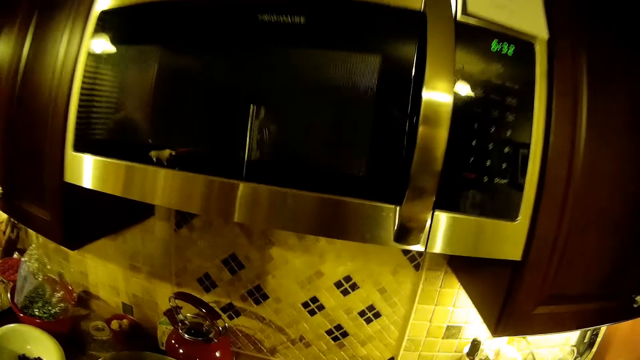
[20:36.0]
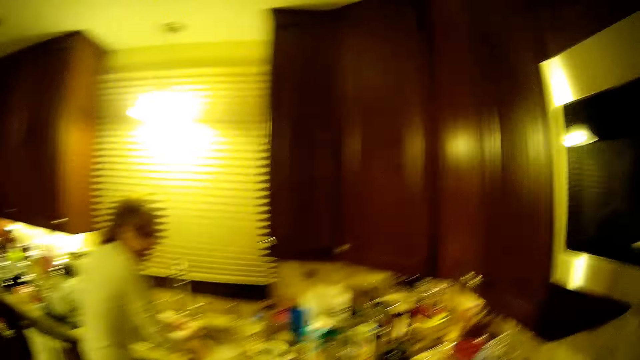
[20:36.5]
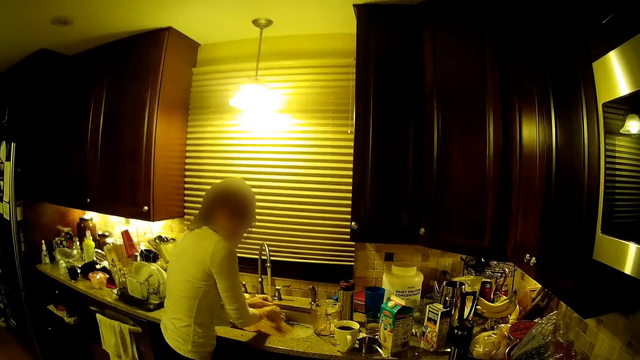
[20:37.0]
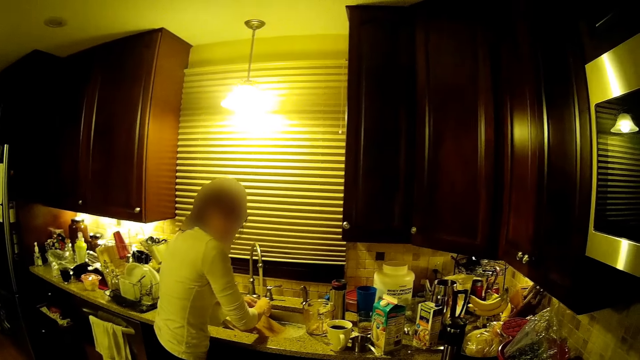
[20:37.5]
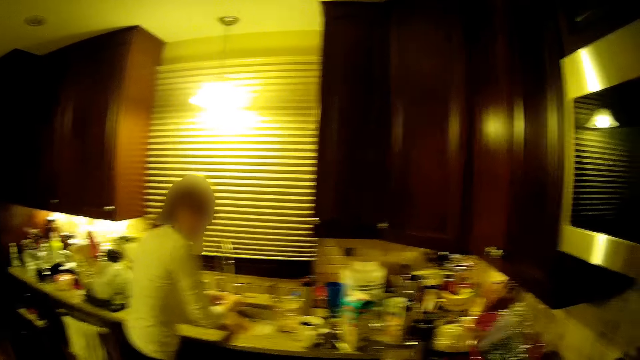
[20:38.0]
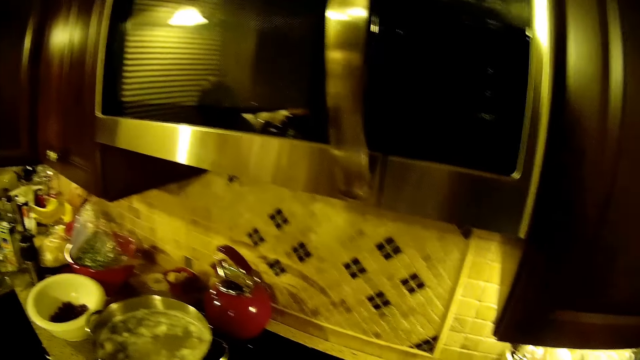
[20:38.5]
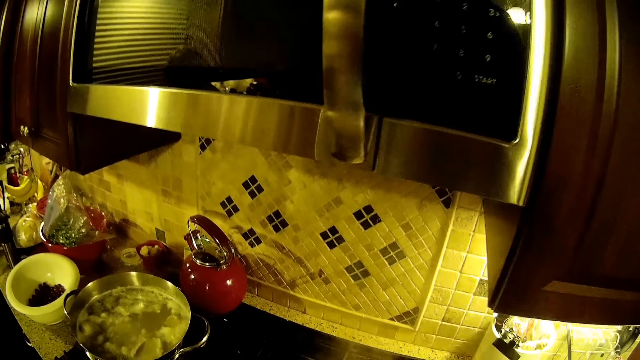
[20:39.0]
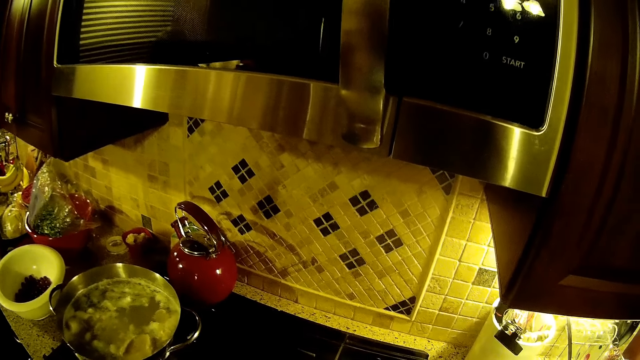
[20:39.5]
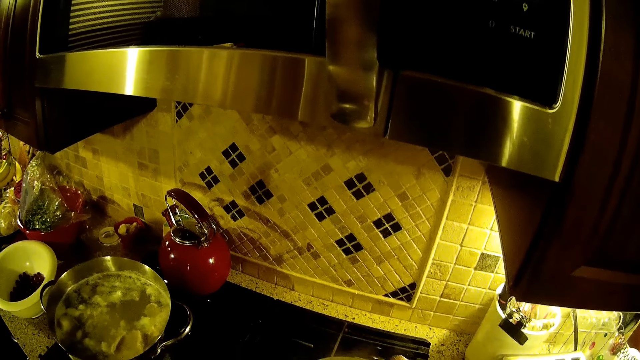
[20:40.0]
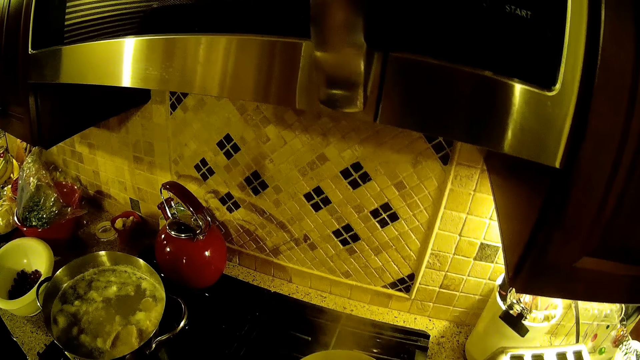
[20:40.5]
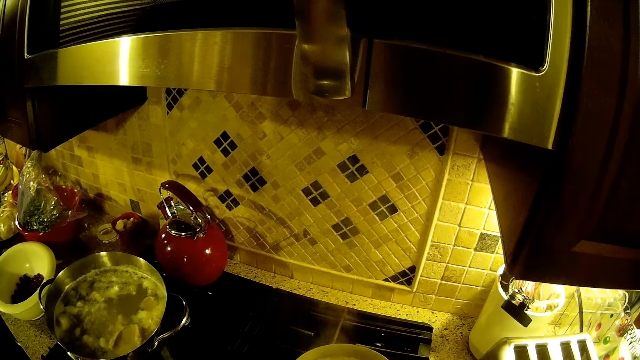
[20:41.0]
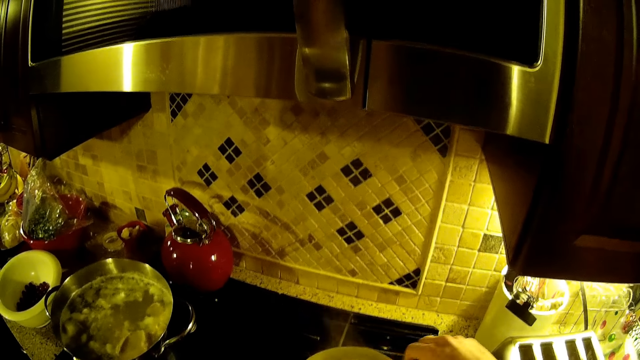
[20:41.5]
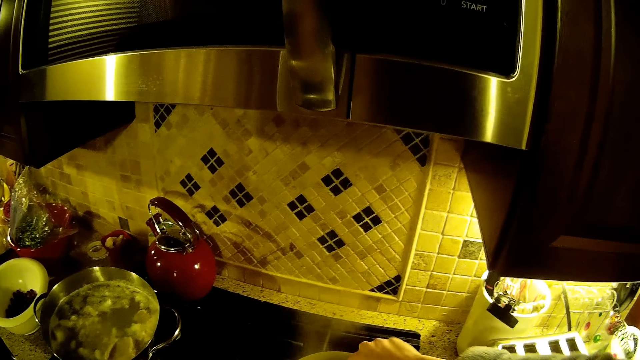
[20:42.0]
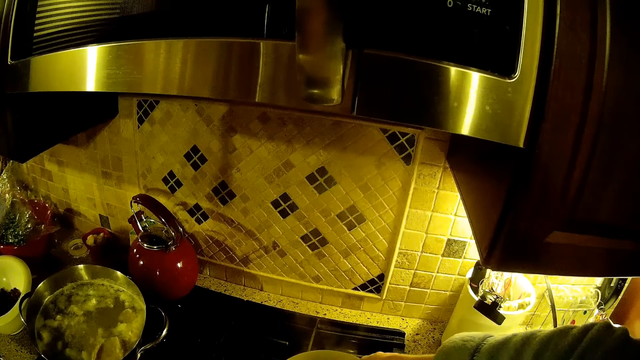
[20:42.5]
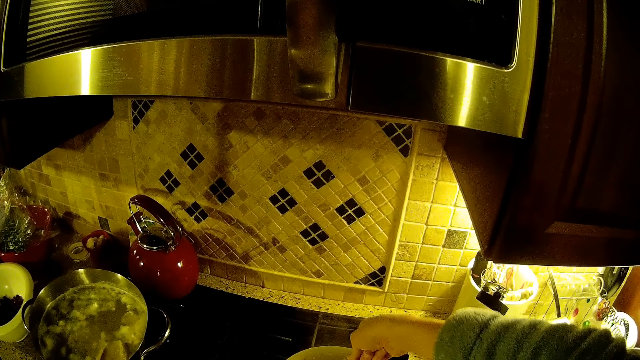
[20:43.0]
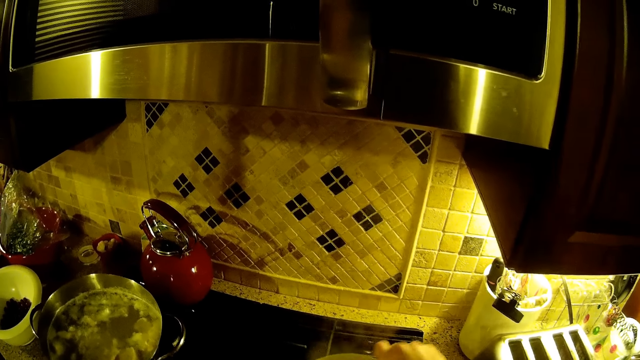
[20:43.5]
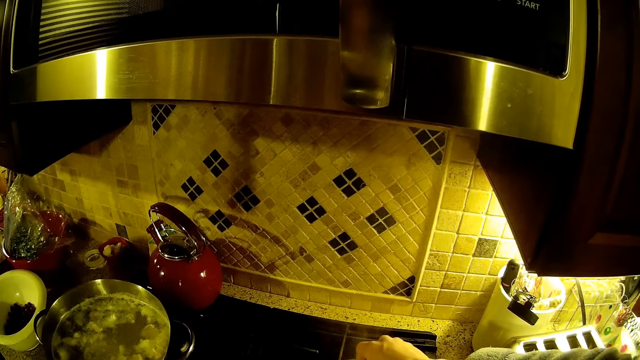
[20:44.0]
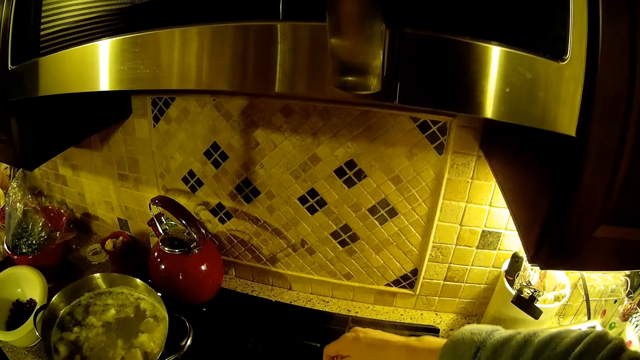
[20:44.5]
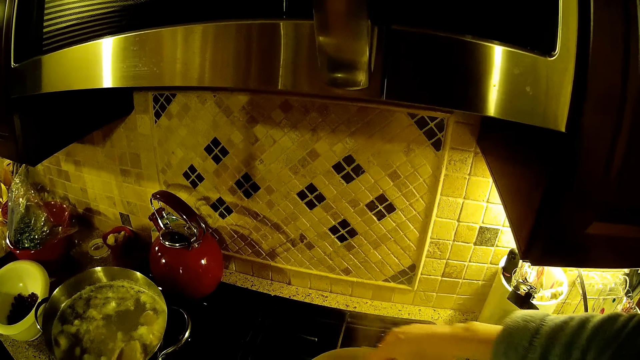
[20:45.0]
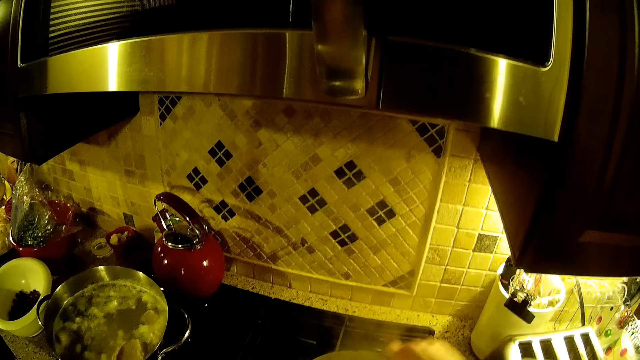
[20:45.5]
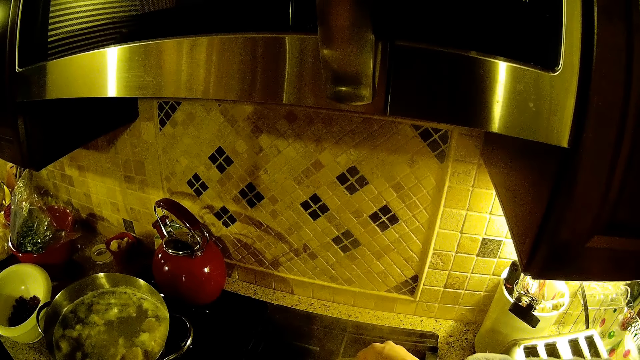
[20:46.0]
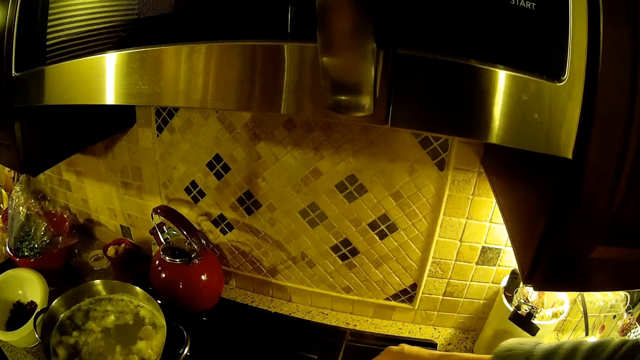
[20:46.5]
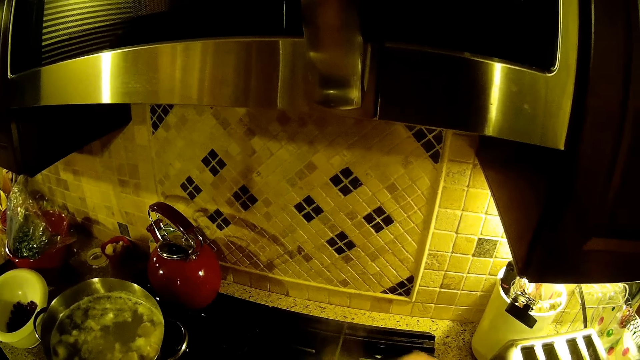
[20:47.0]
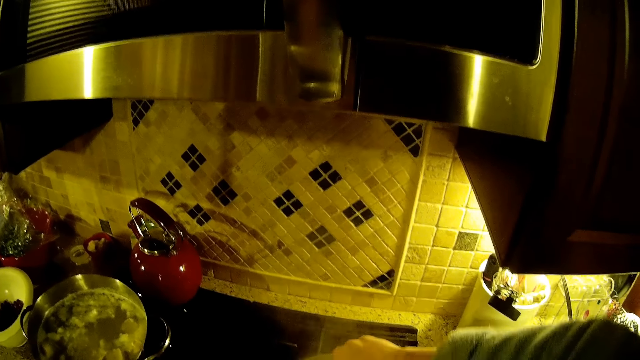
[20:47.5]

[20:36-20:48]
The woman washes her hand in the sink. The camera wearer stares around the house. They turn the food in the pot with a spoon.

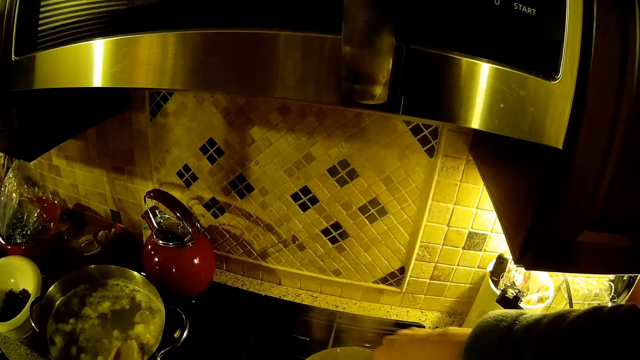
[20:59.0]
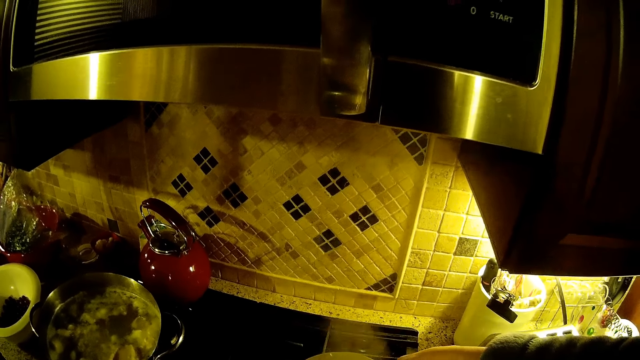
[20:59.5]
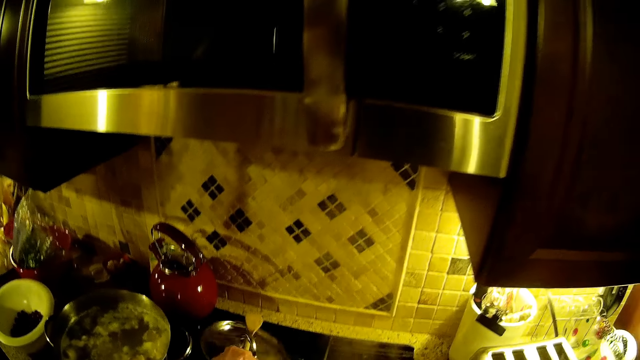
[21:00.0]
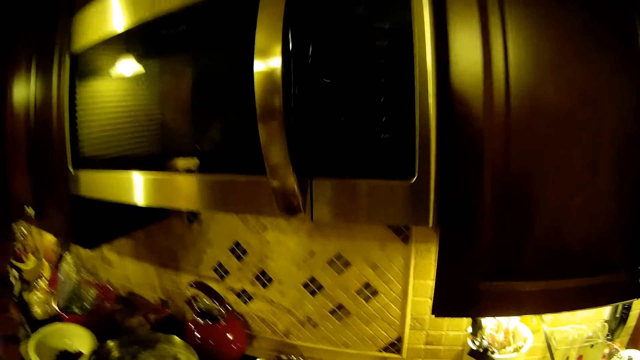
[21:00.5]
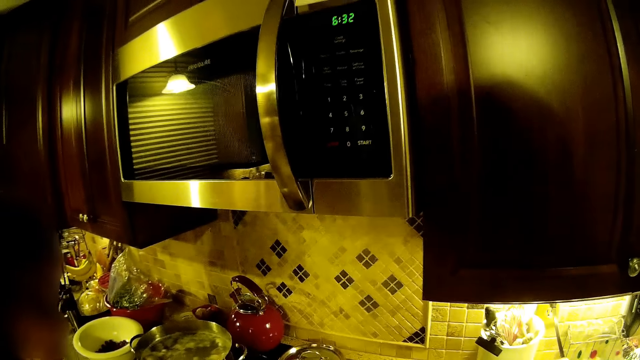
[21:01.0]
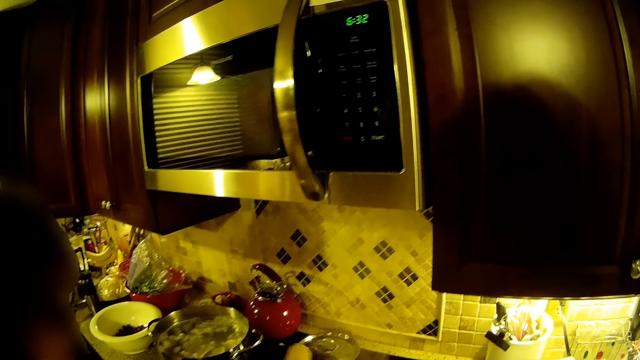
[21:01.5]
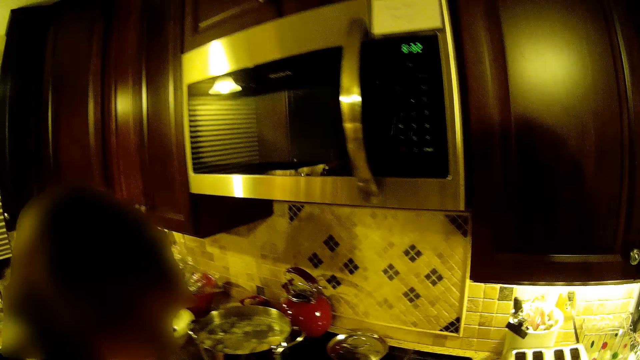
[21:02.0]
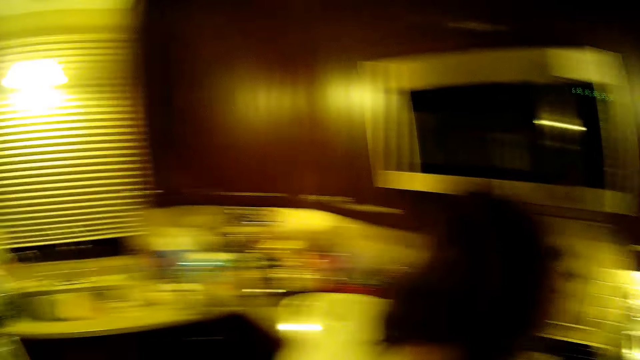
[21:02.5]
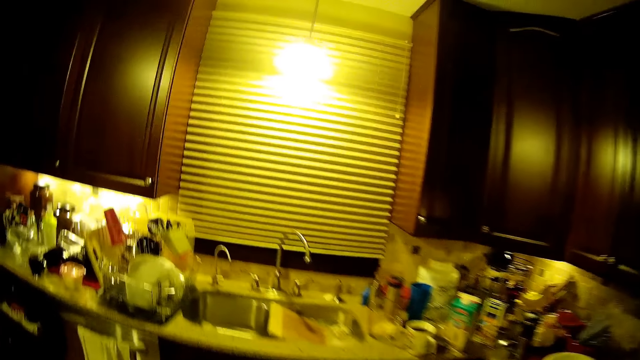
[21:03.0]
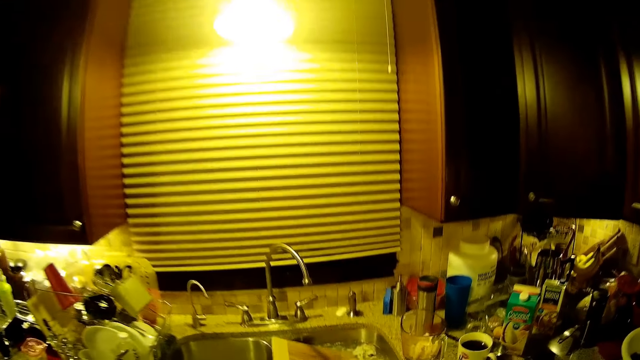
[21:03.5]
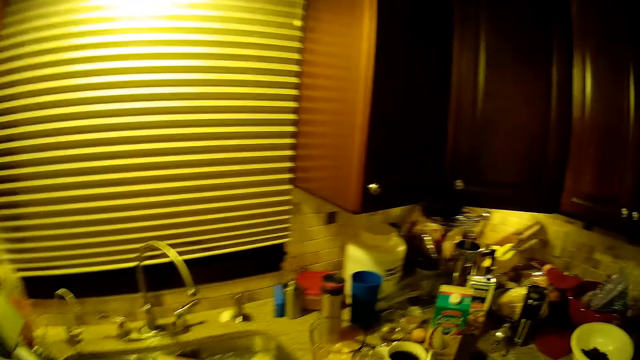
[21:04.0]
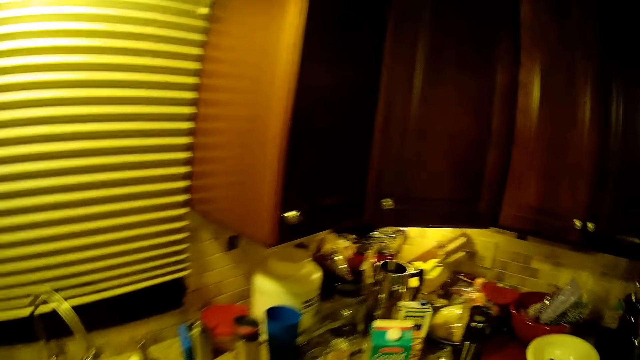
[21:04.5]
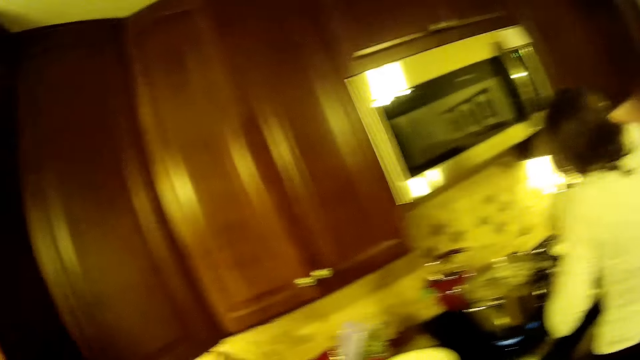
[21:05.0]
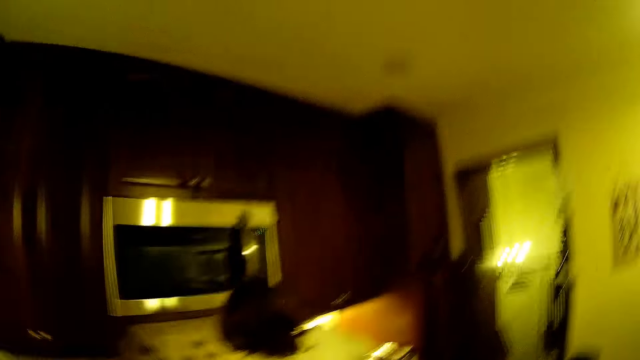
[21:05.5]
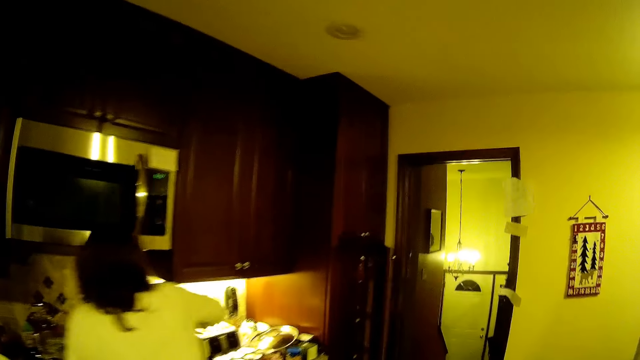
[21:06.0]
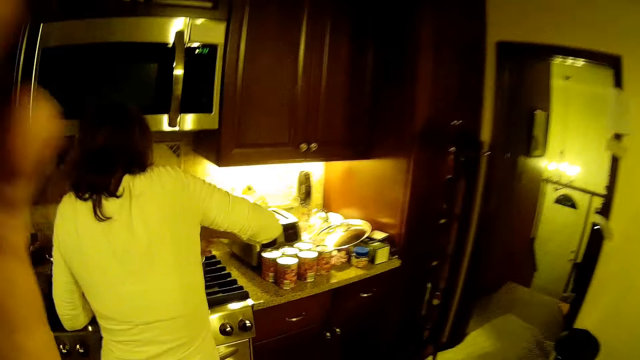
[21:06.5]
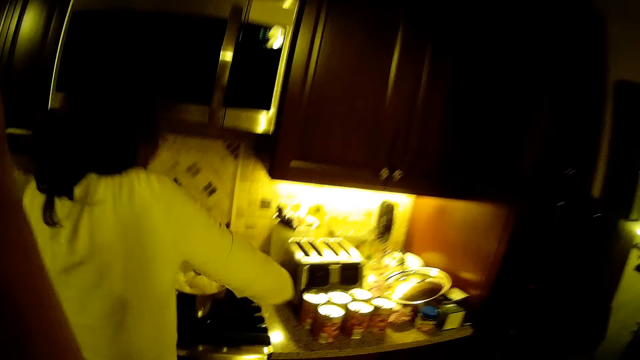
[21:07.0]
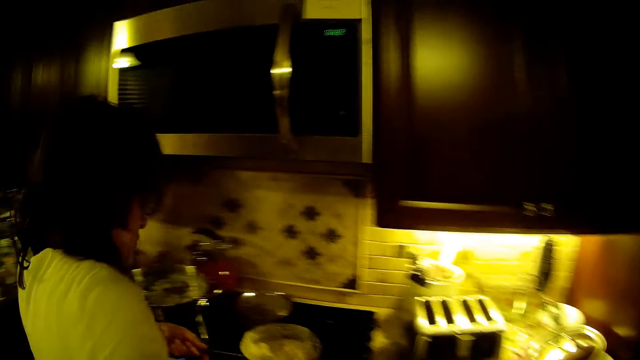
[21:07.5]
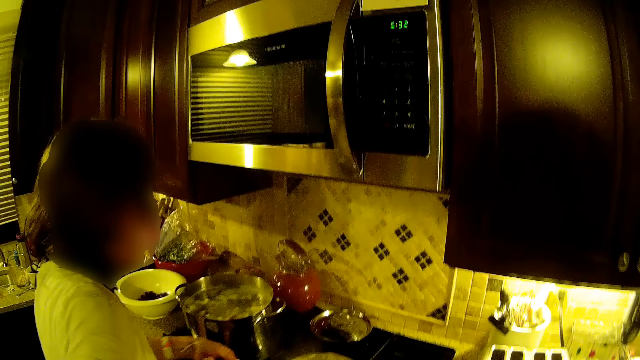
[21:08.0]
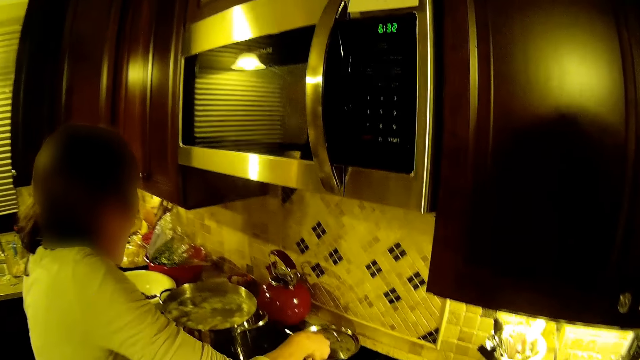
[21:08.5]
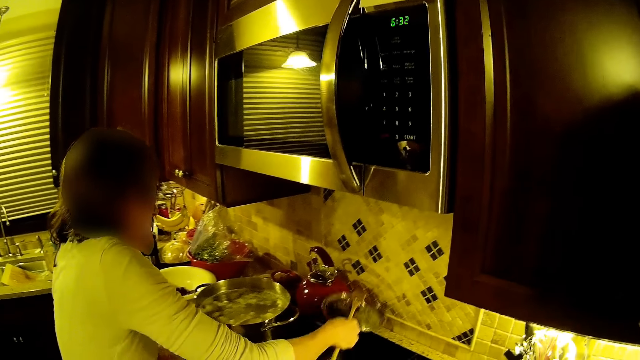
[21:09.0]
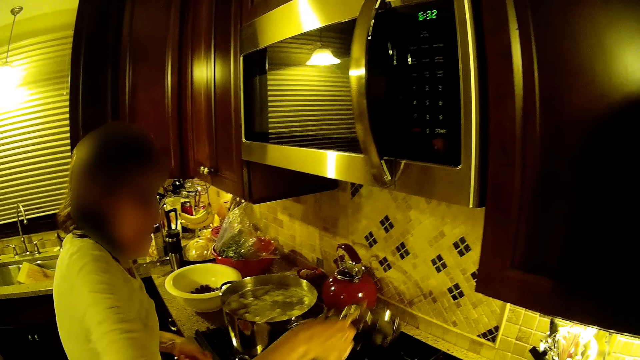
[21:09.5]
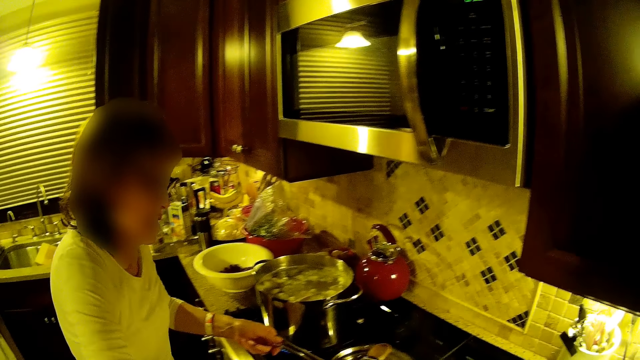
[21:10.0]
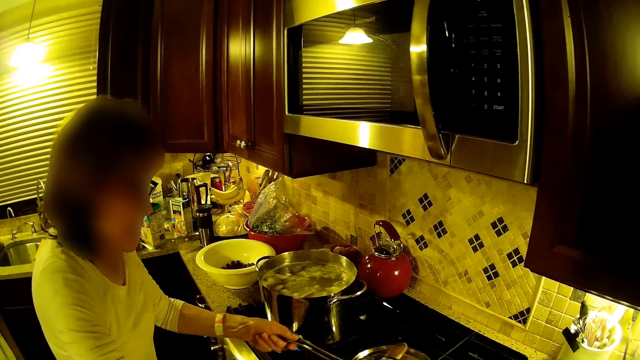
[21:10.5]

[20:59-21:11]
The camera wearer moves towards the sink. They walk around the house. They move the camera around. They stare around the house. They open a cooking pot on the cooker.
